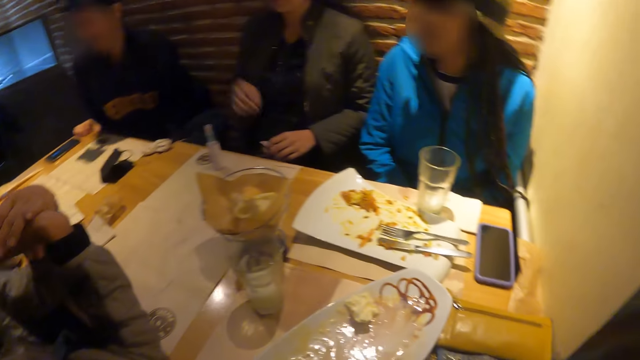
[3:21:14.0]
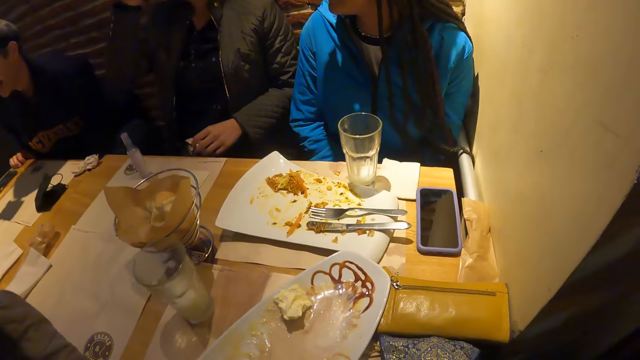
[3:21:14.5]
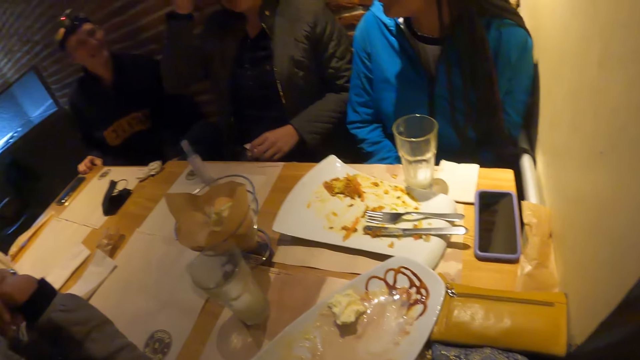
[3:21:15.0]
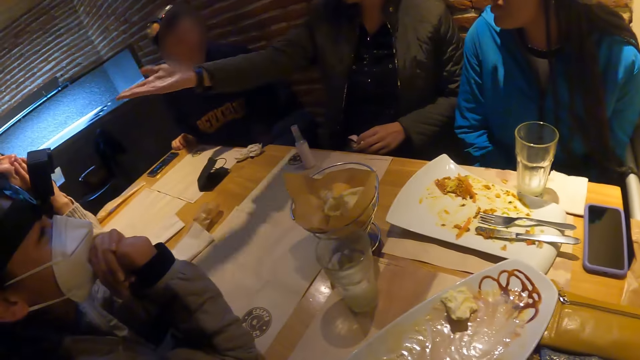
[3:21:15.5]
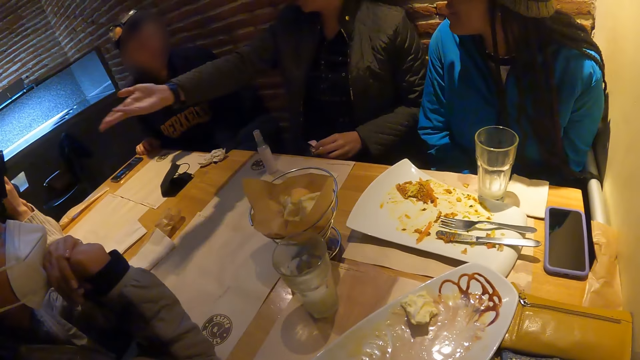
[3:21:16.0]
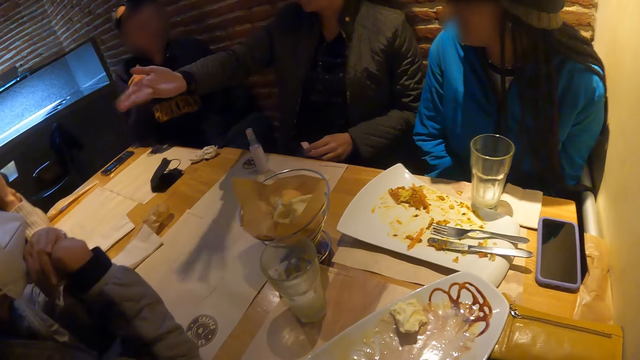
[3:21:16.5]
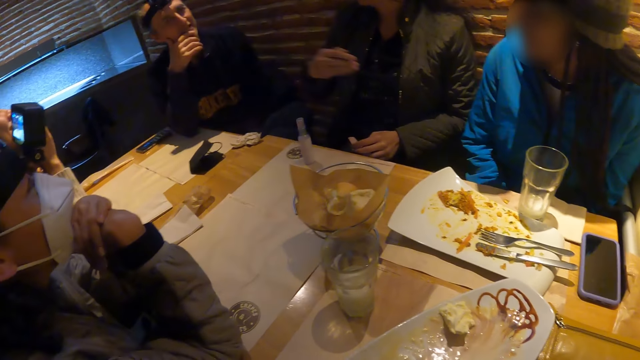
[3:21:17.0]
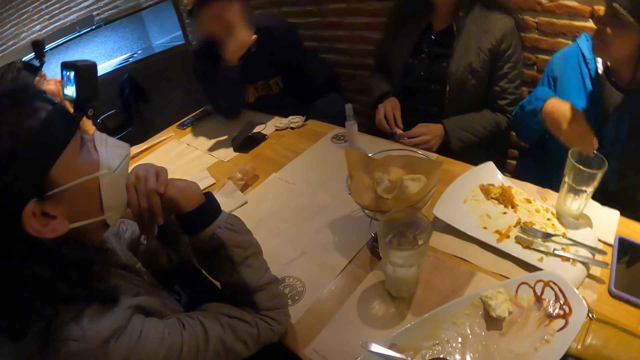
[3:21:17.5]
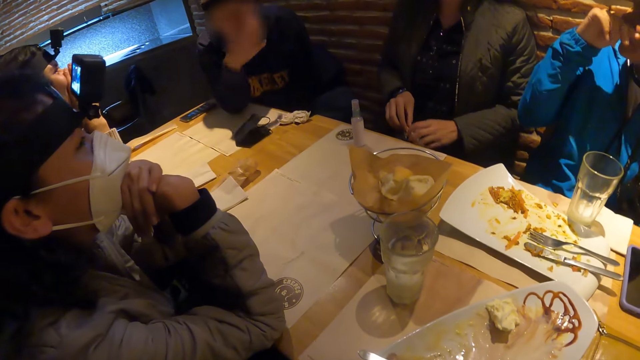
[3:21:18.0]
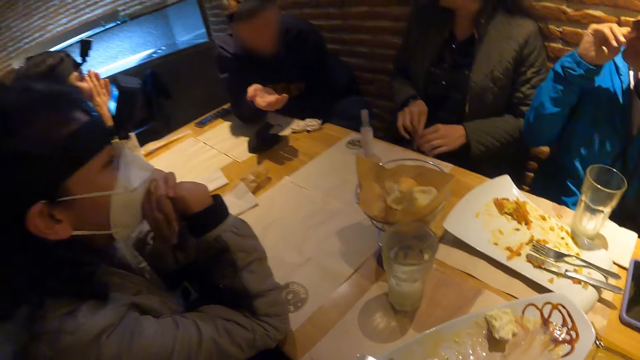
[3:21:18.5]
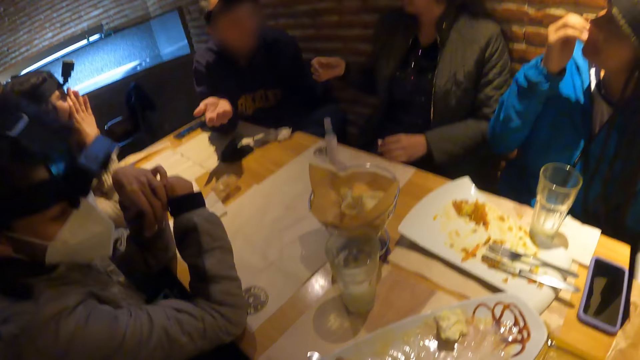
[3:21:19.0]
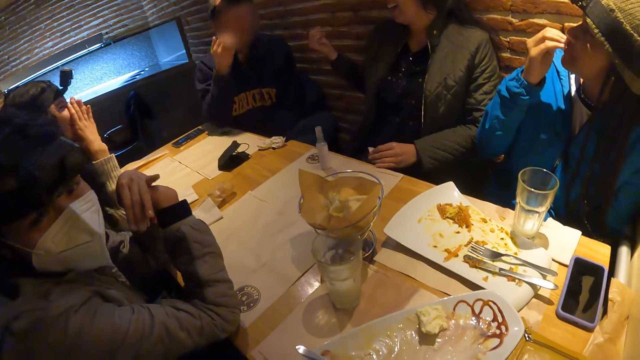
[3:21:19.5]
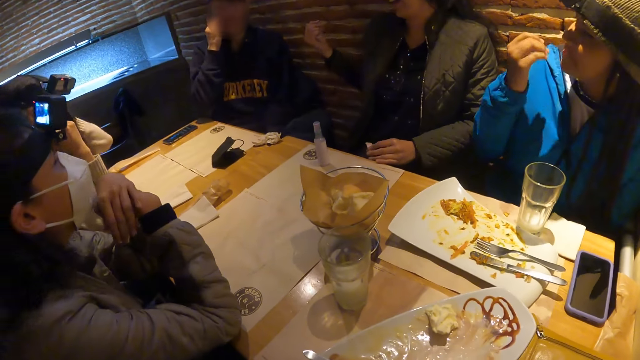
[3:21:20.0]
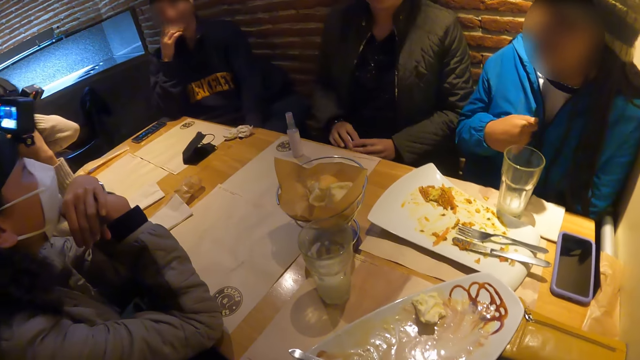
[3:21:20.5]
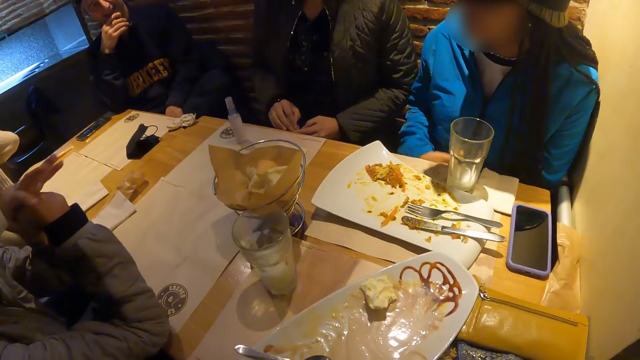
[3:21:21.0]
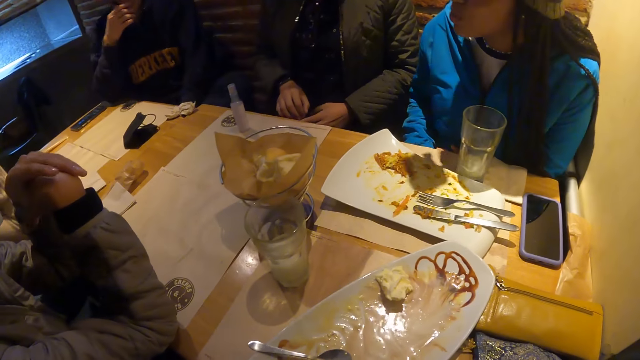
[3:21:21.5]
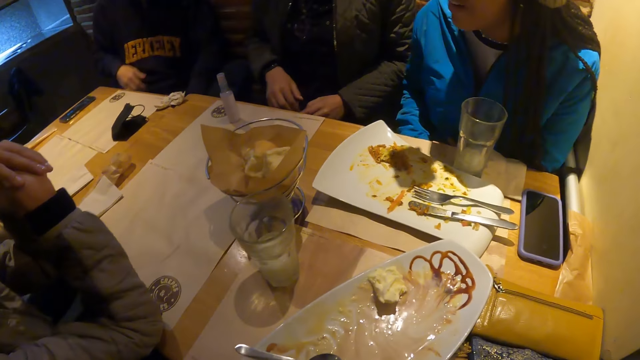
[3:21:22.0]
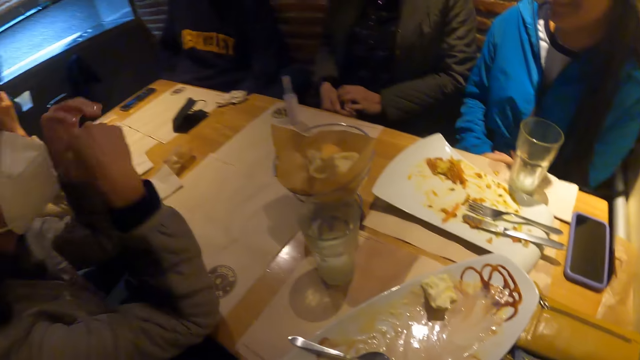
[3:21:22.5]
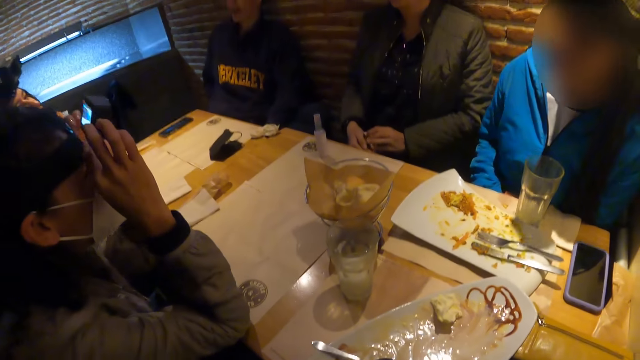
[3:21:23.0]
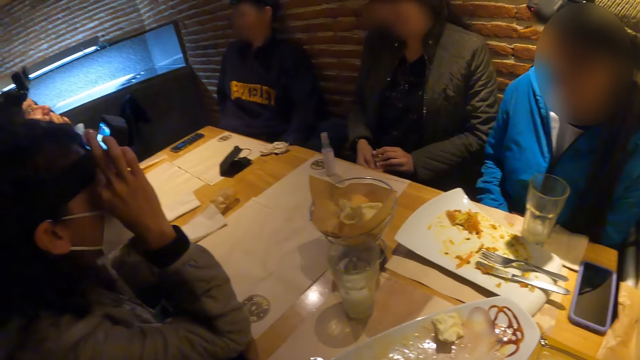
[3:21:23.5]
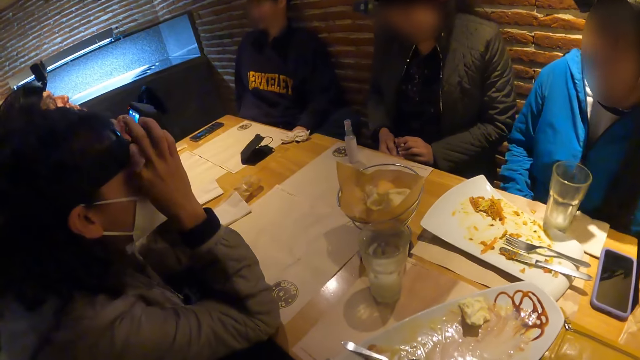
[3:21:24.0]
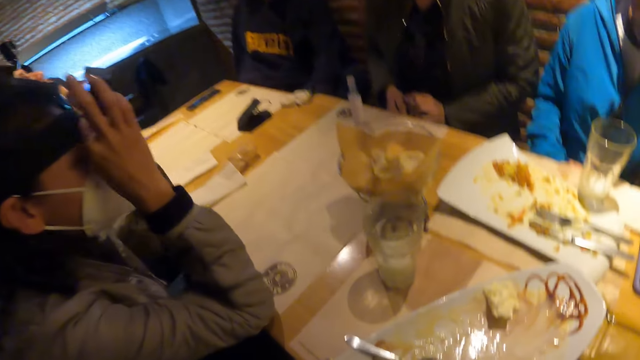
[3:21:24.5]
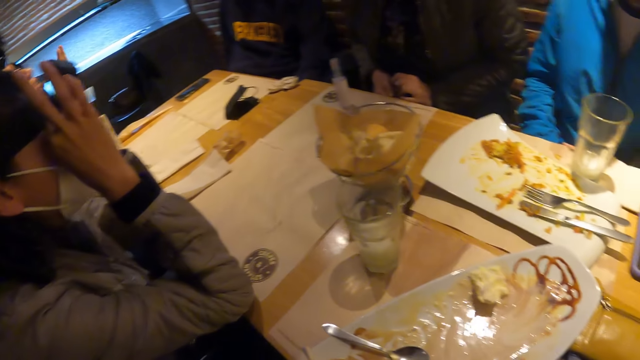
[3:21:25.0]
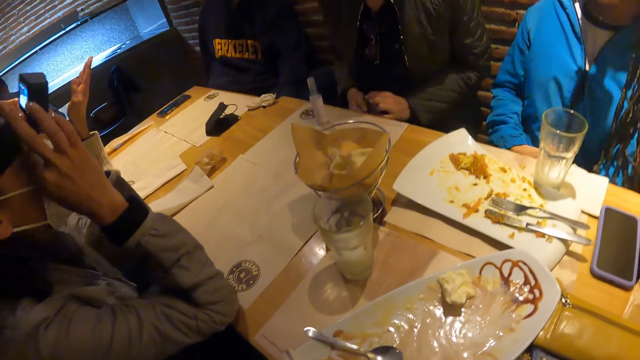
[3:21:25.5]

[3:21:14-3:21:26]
A lady speaks with gestures. Another lady wipes her nose with her hand. The woman adjusts her camera with her hands.

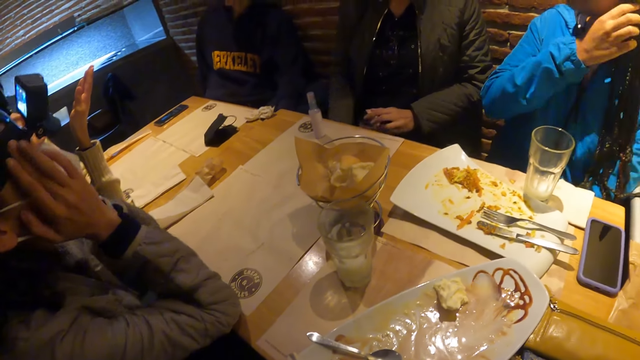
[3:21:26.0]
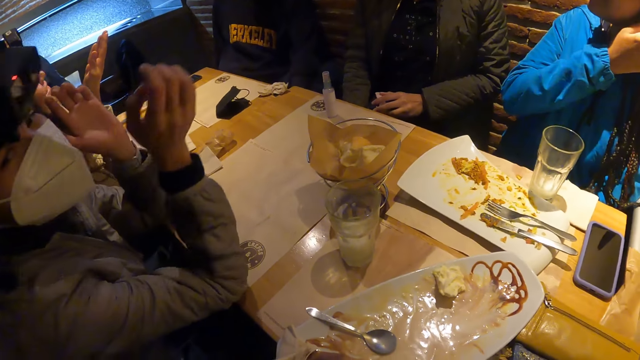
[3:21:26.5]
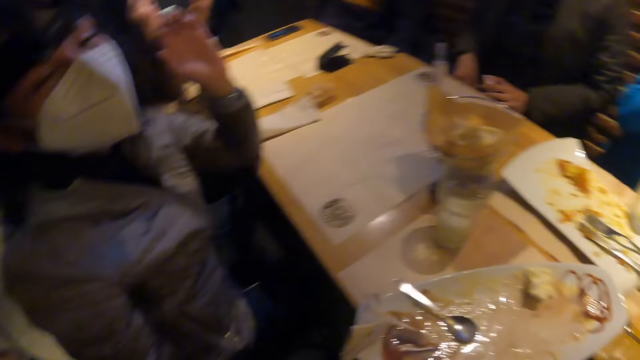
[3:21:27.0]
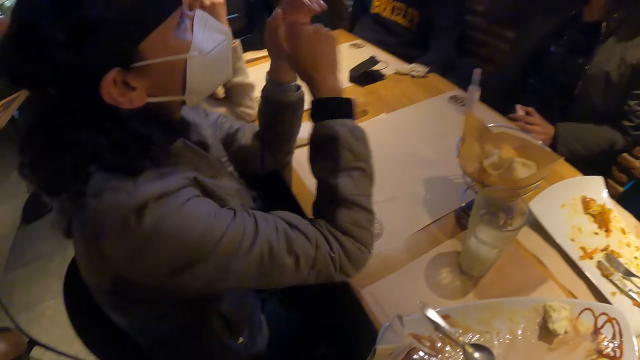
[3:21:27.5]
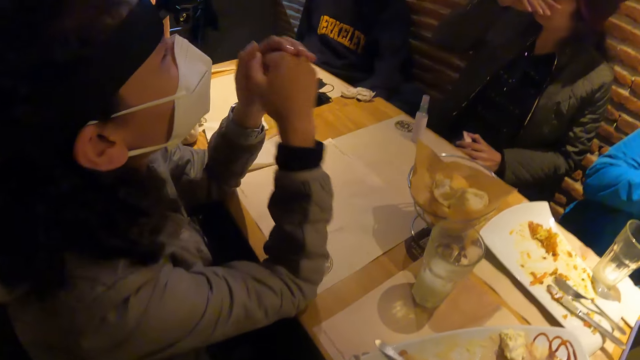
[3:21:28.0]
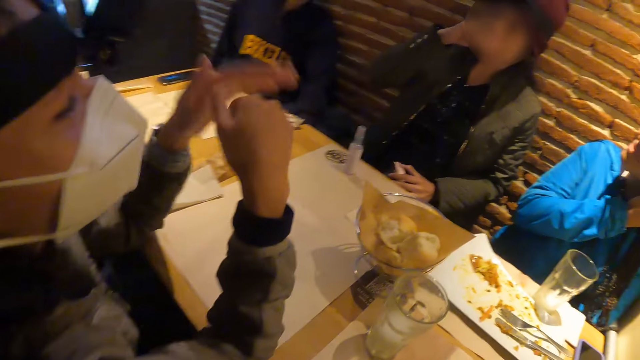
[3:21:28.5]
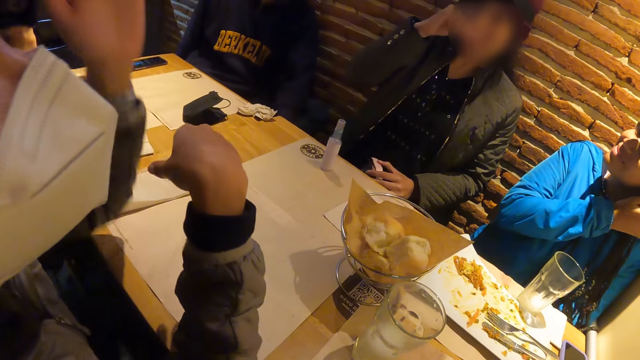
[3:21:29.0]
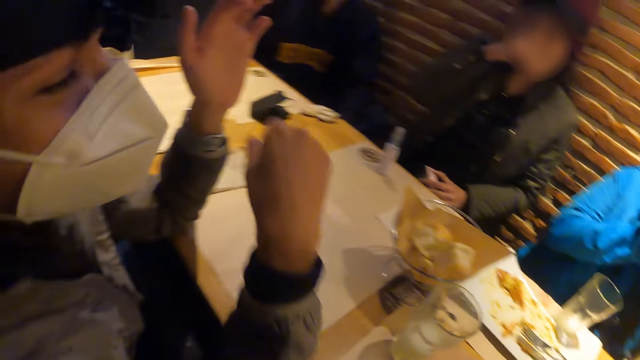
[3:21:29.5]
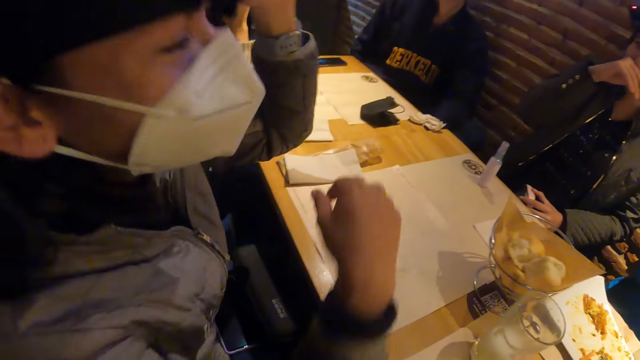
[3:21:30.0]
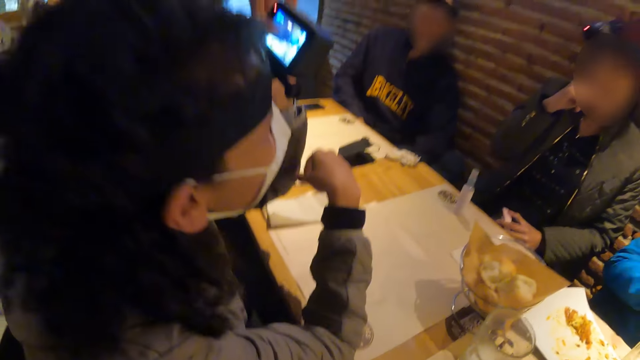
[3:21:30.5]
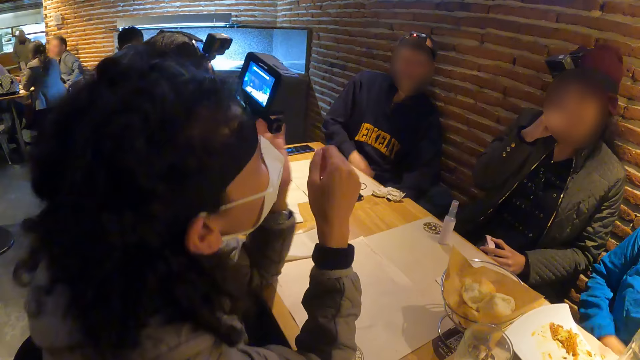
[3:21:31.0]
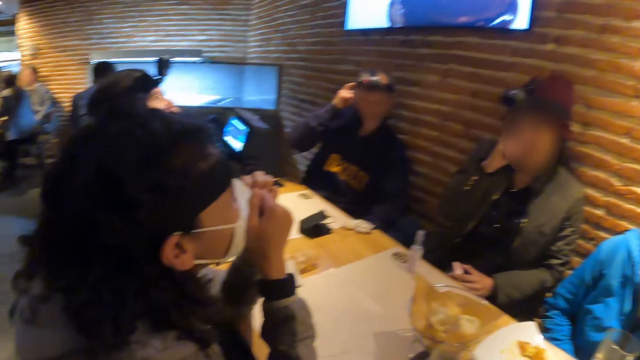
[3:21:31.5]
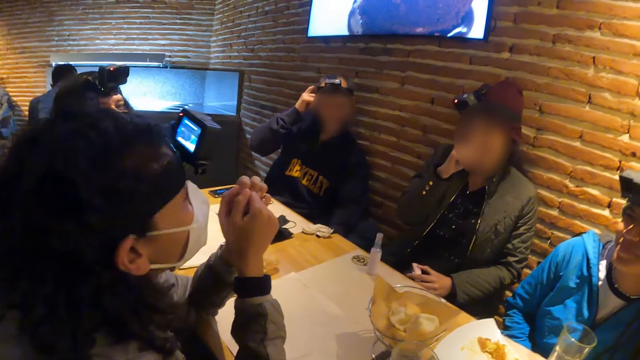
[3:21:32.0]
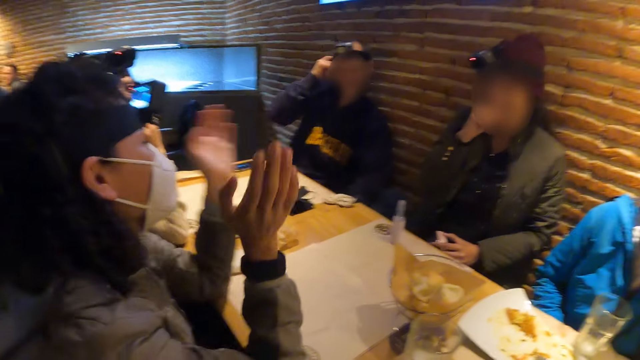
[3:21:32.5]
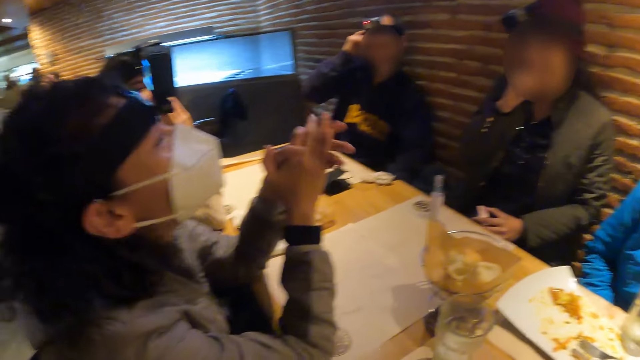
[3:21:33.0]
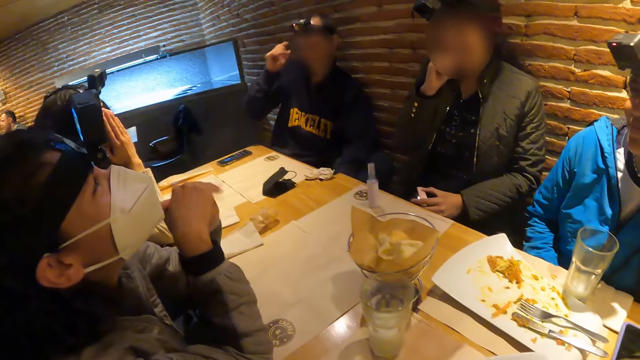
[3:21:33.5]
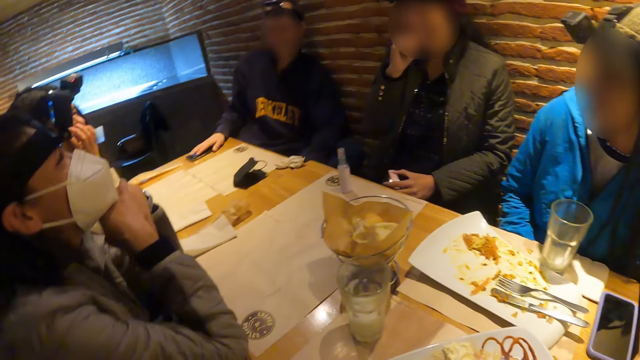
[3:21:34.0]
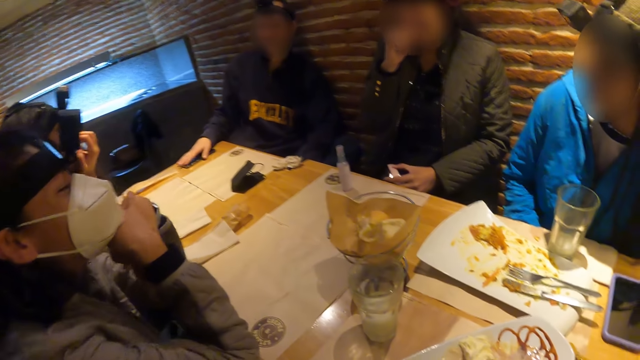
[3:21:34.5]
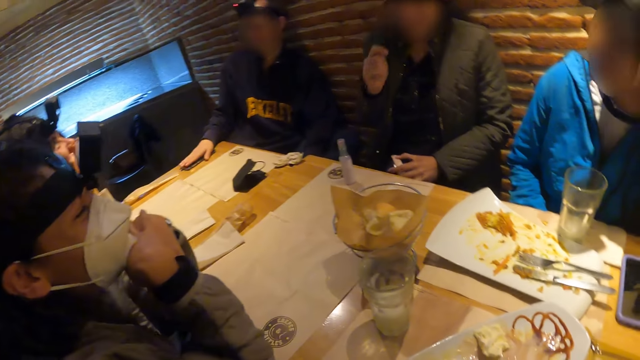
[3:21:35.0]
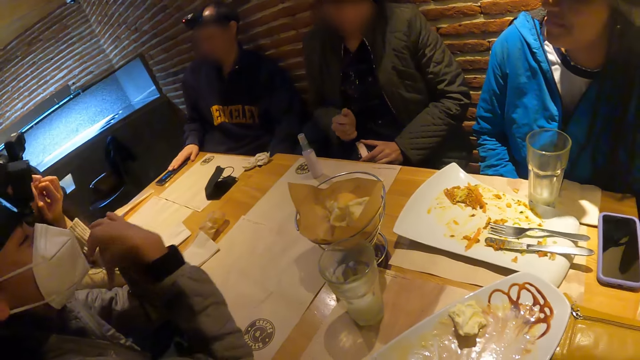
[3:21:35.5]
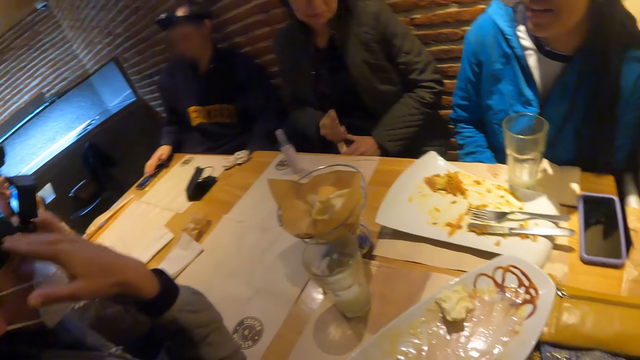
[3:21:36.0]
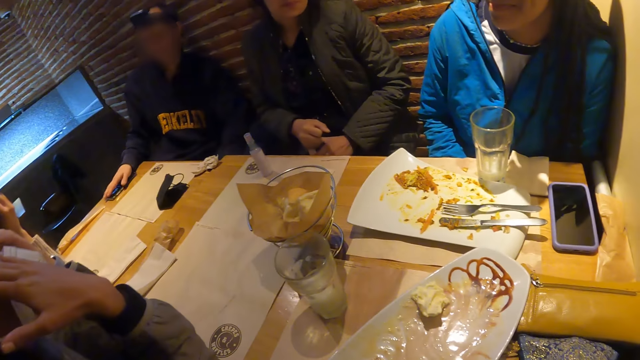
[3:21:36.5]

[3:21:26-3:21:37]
A lady speaks with gestures. A man scratches his head and touches a phone.
